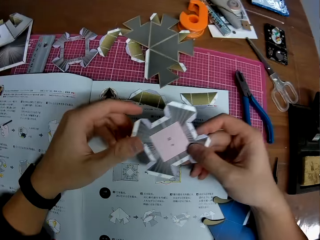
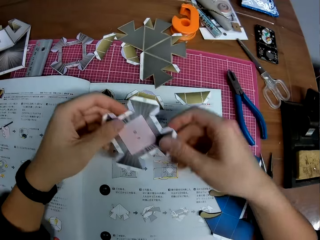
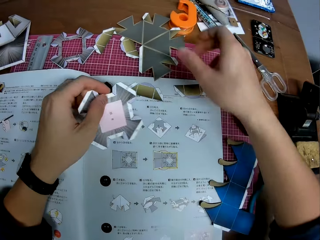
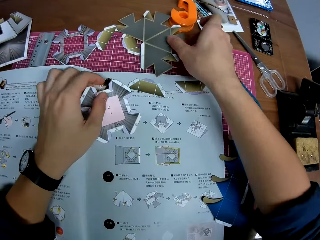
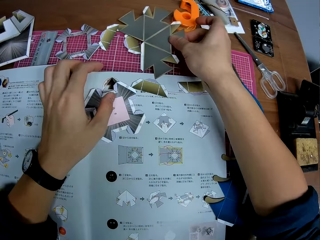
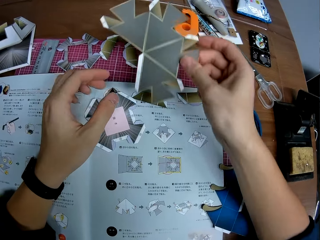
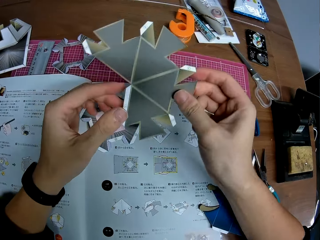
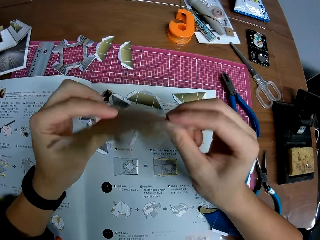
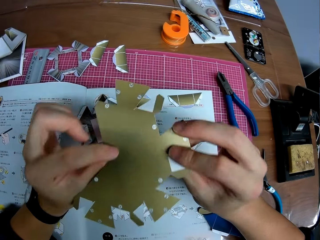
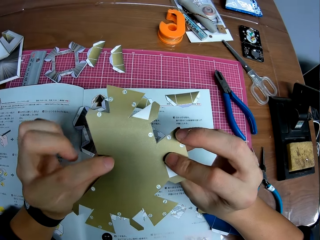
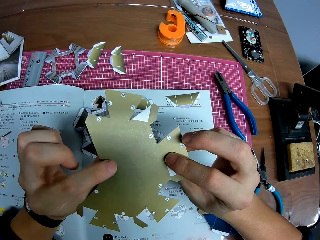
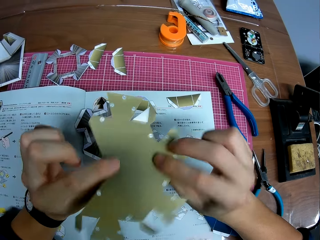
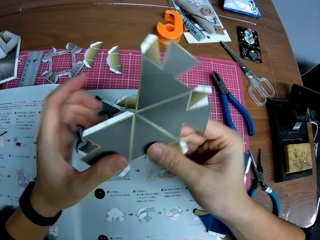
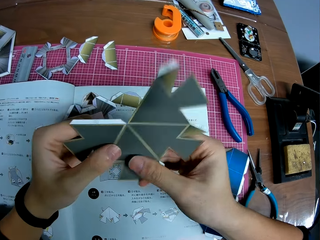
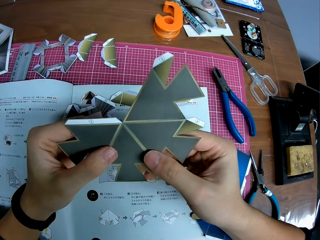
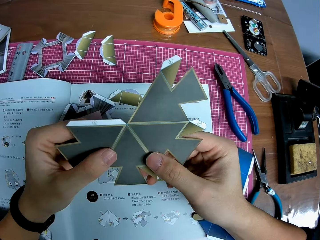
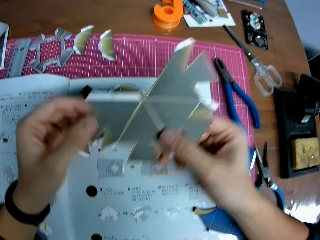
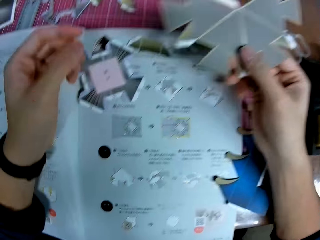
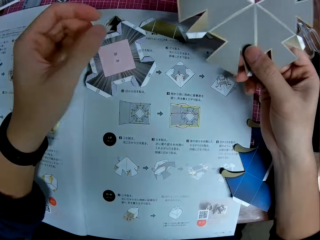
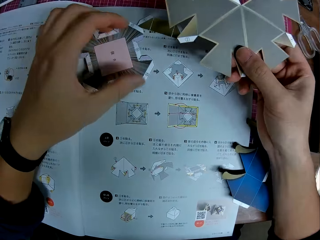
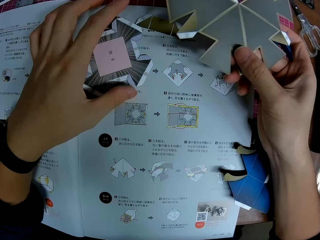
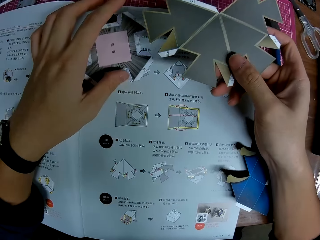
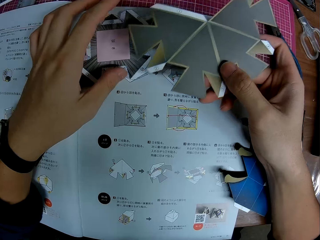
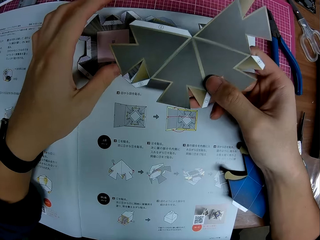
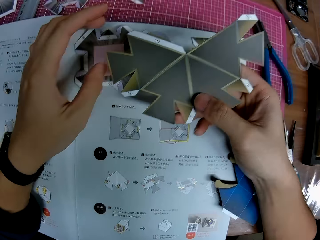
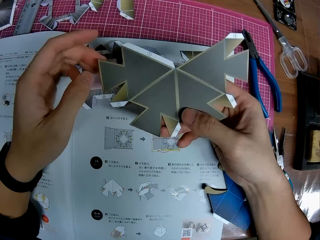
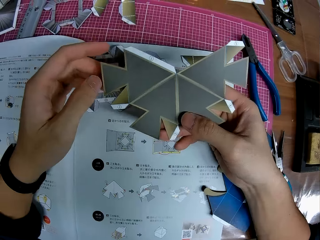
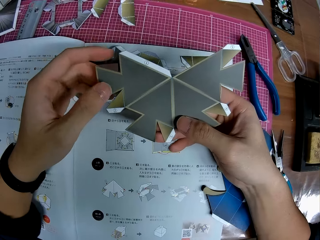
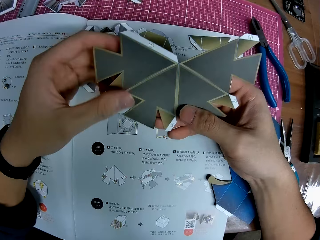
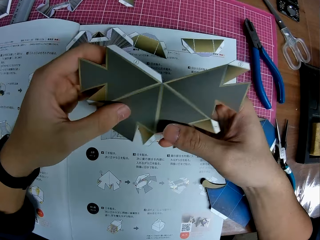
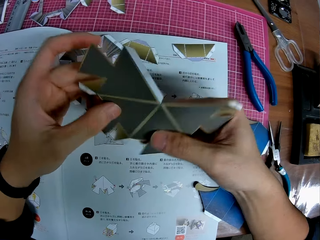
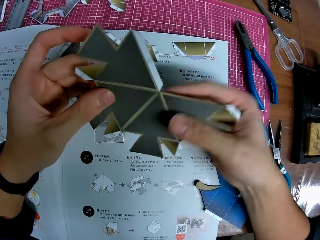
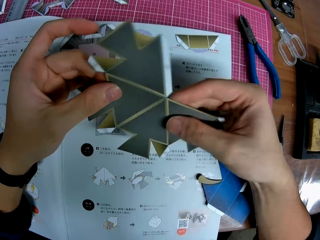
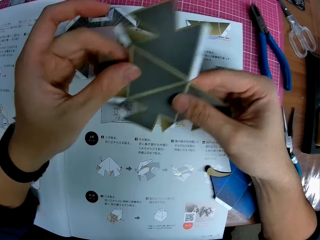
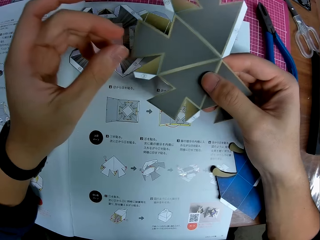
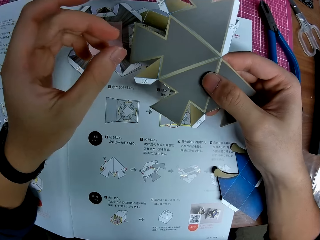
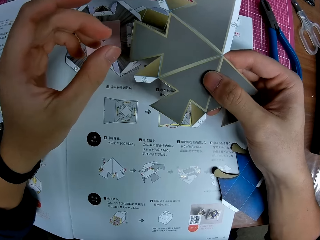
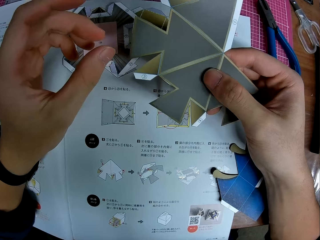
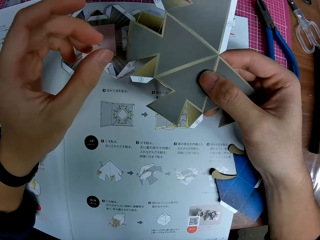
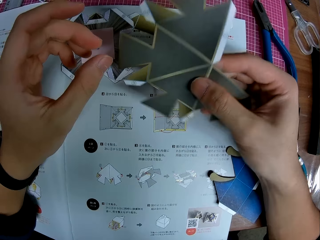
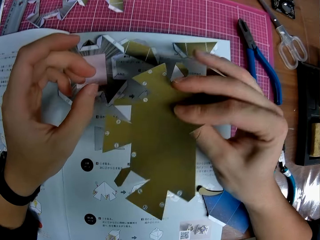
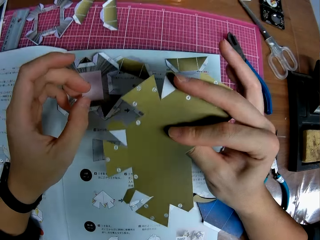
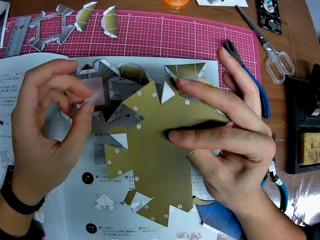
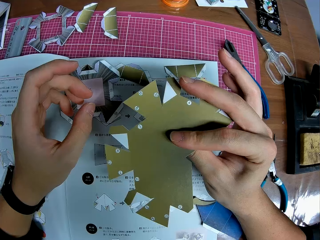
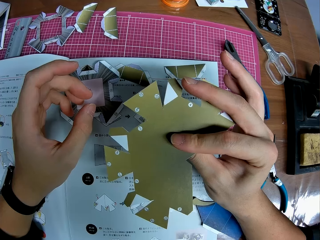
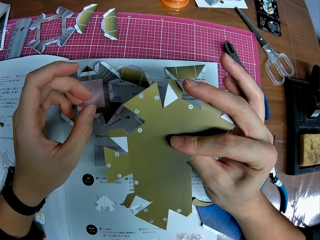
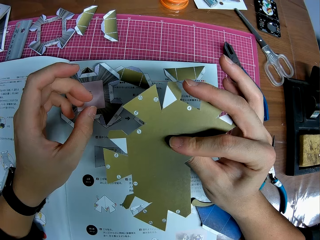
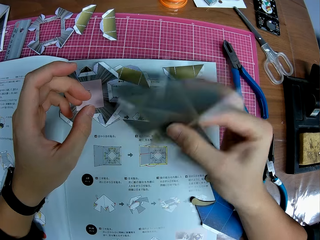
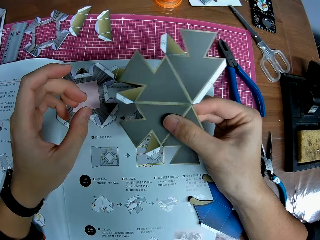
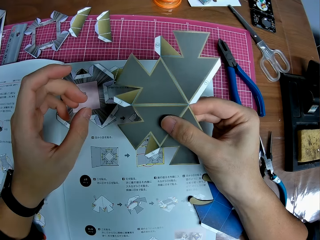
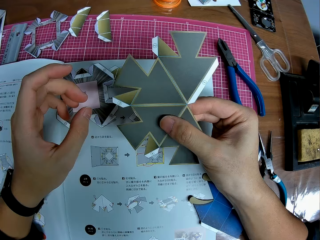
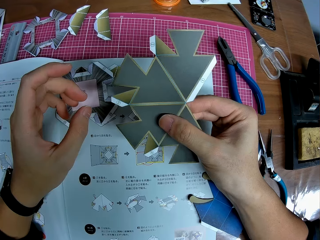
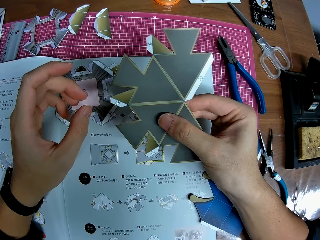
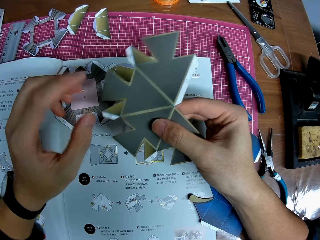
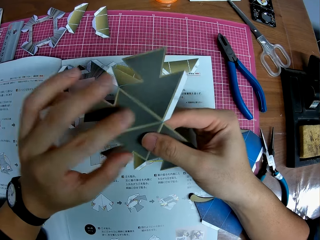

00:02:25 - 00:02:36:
The camera wearer passes the craft piece to his left hand. He puts down the papercraft on a drawing book on a cutting mat. He picks up another papercraft from the drawing book on the cutting mat. He examines the craft piece with his hands. He flips the paper craft on a hand. He holds the paper craft on the drawing book. He looks at the paper craft on a hand. He adjusts the paper craft on a hand. He flips the paper craft on a hand.

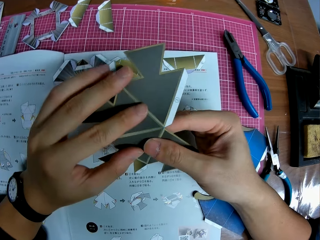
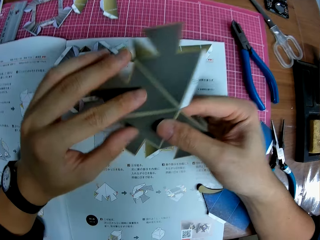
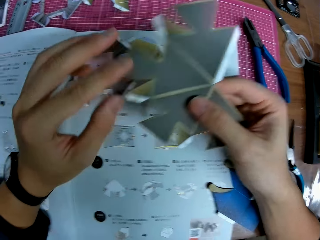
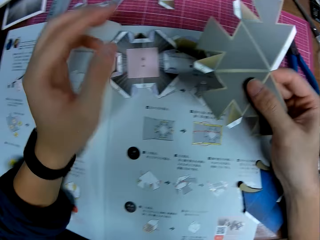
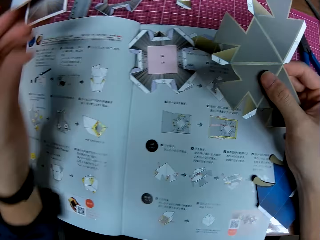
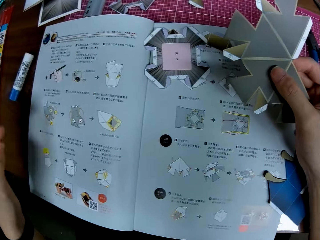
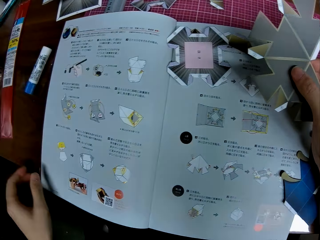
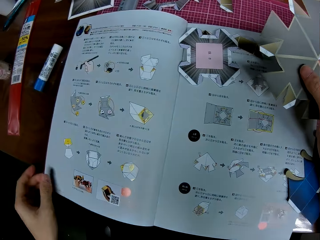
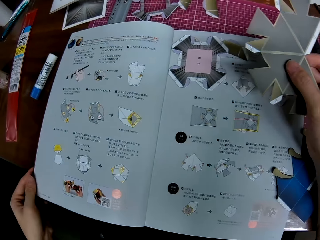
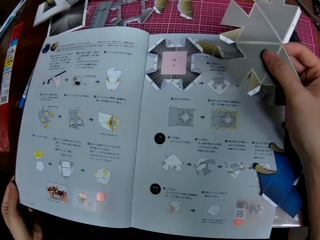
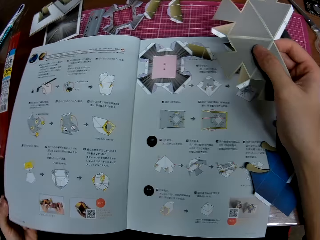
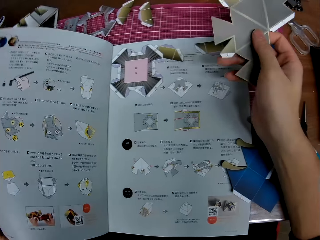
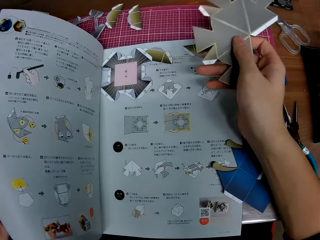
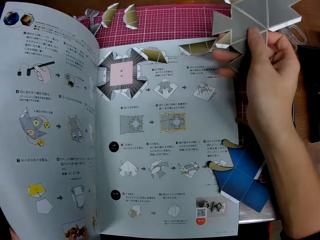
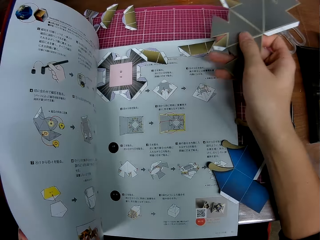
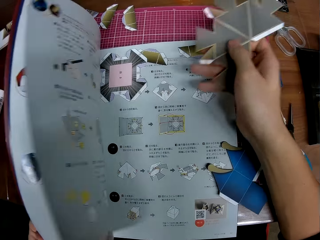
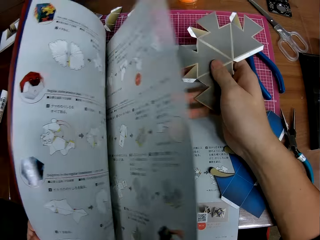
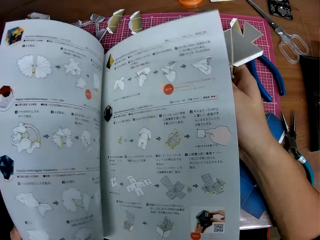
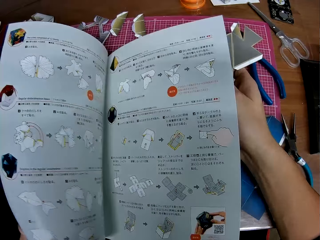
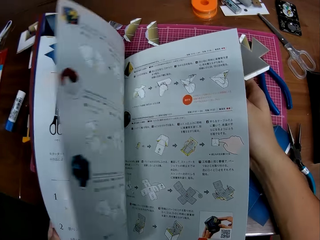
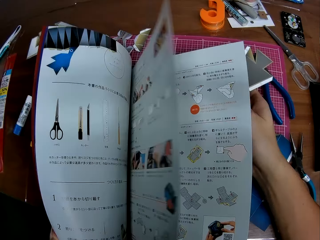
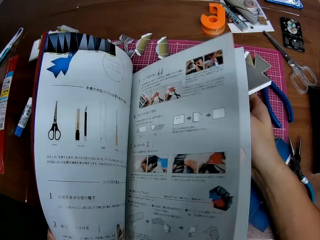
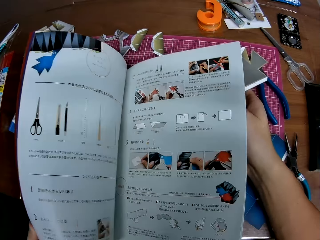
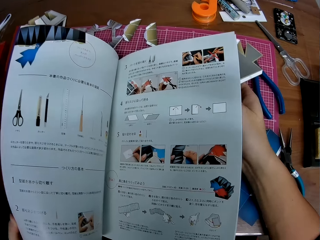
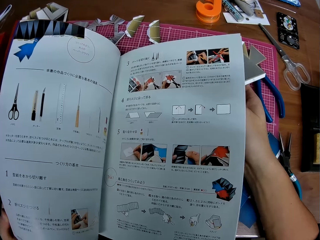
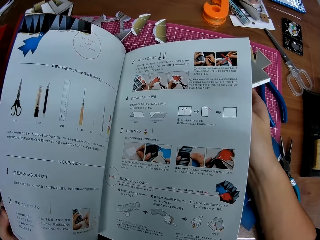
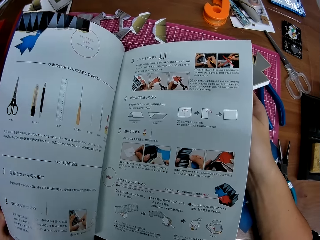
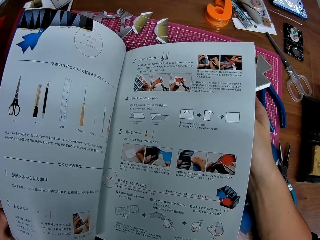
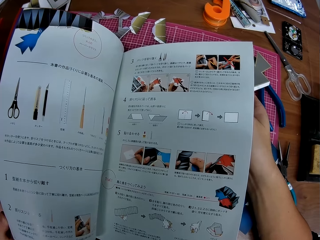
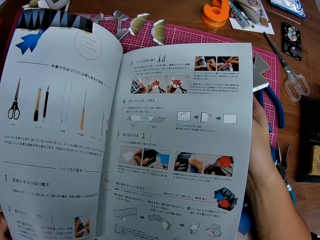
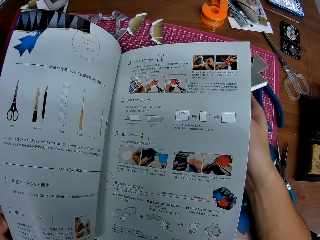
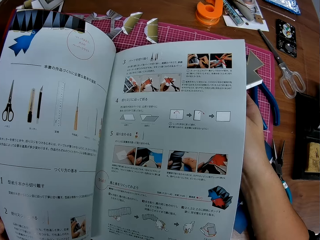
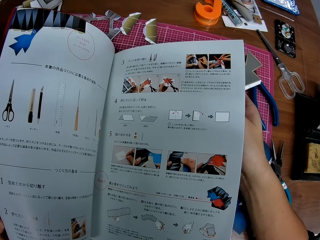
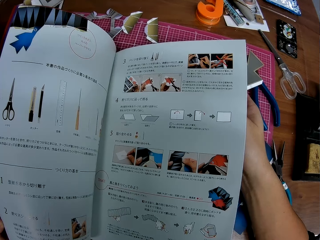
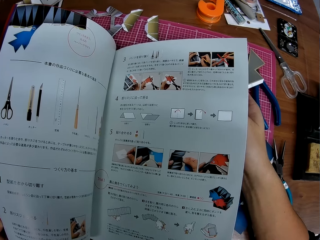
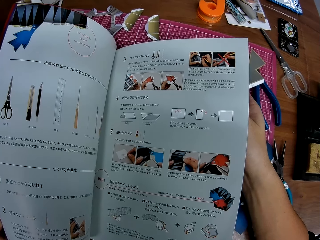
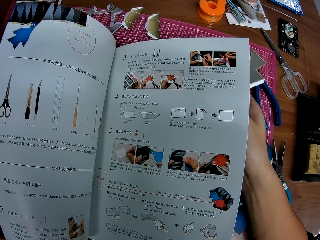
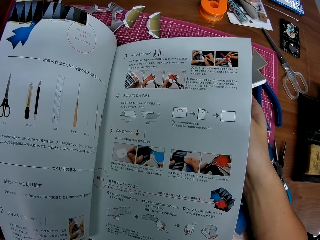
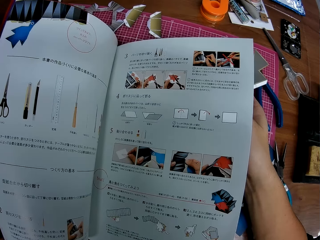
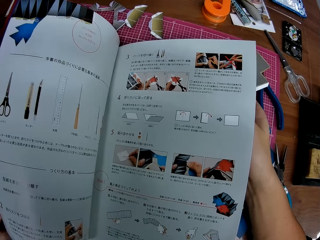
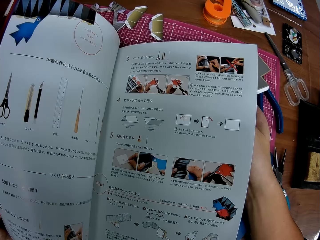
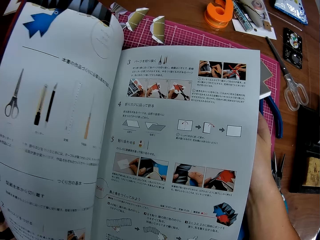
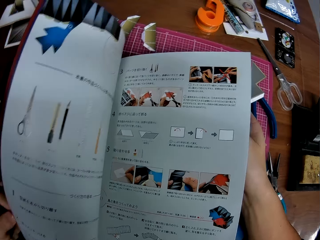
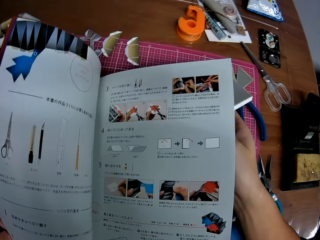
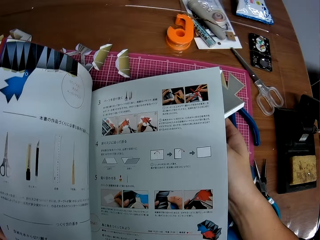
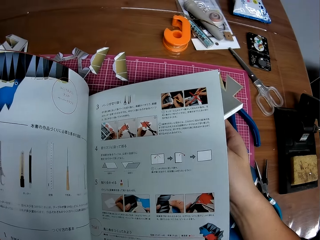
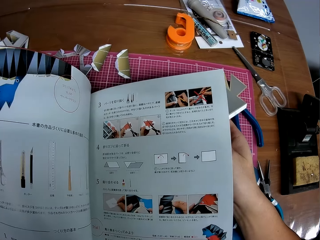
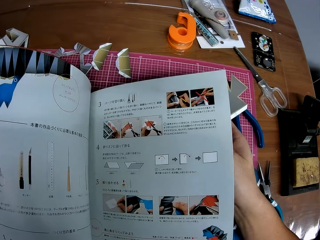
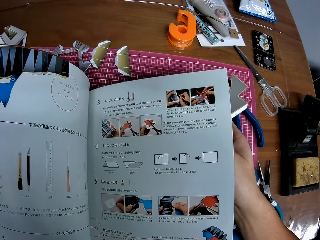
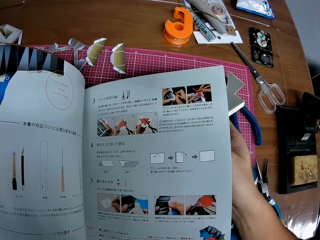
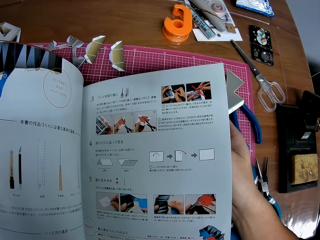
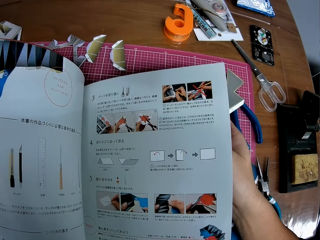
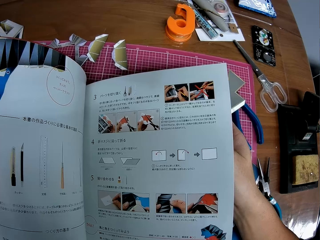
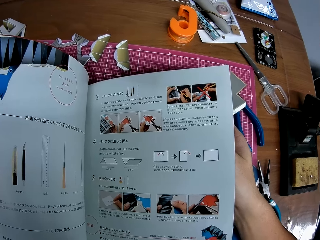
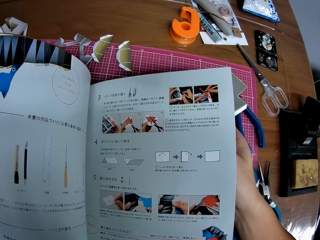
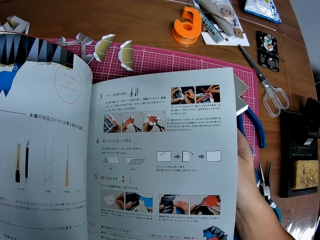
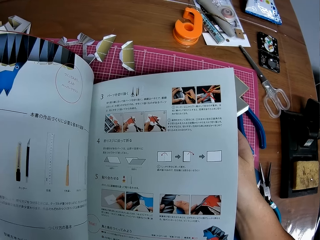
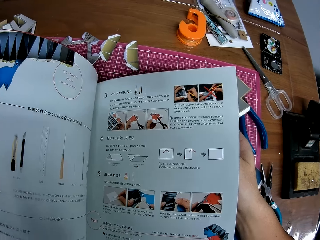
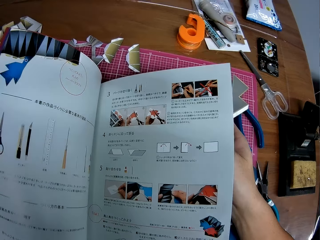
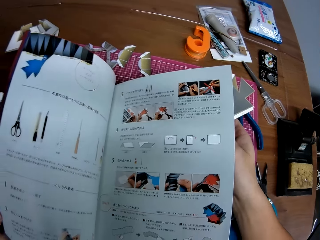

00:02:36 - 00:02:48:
The camera wearer opens the pages of the instruction book. They look at a drawing book on a table. They turn a page of the drawing book with a hand. They look at the drawing book on the table. They turn a page of the drawing book with a hand. They look at the drawing book on the table.
